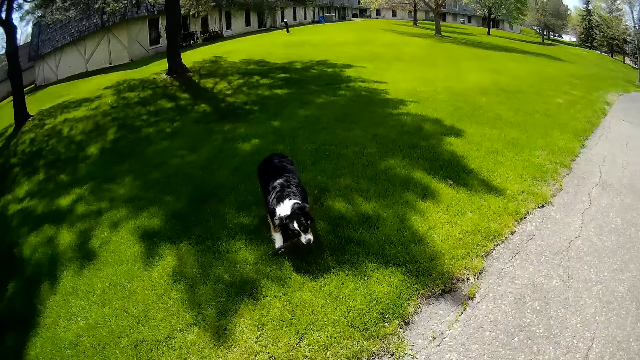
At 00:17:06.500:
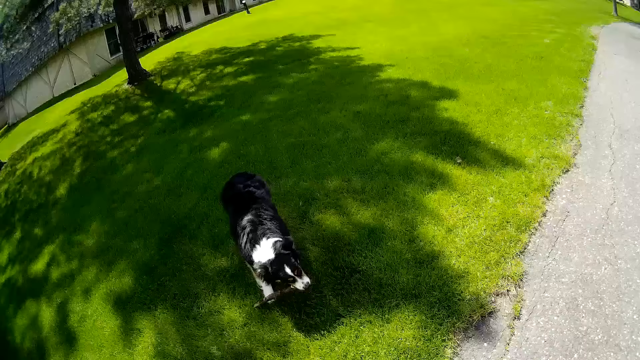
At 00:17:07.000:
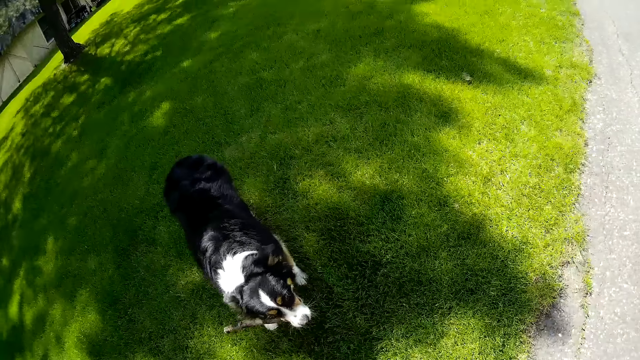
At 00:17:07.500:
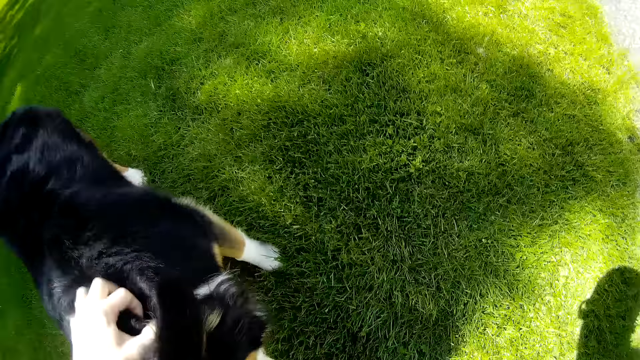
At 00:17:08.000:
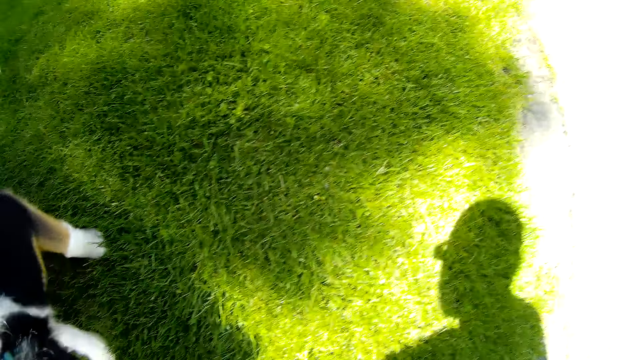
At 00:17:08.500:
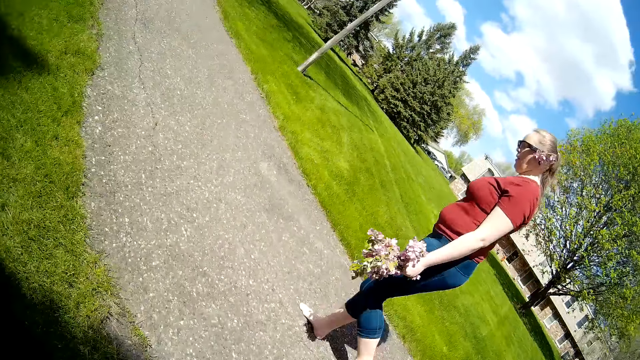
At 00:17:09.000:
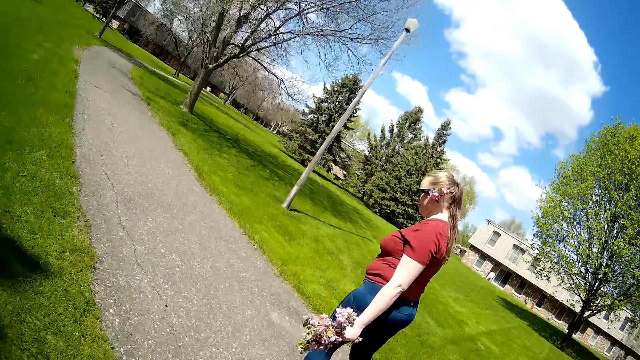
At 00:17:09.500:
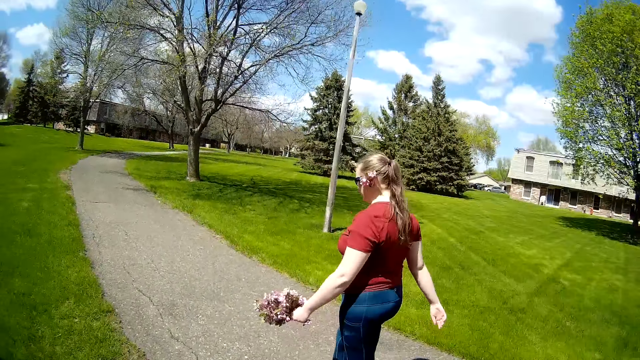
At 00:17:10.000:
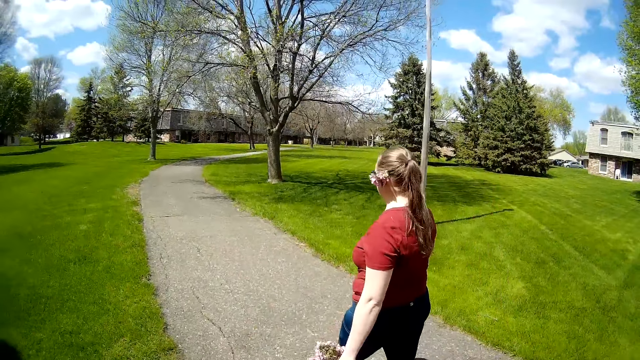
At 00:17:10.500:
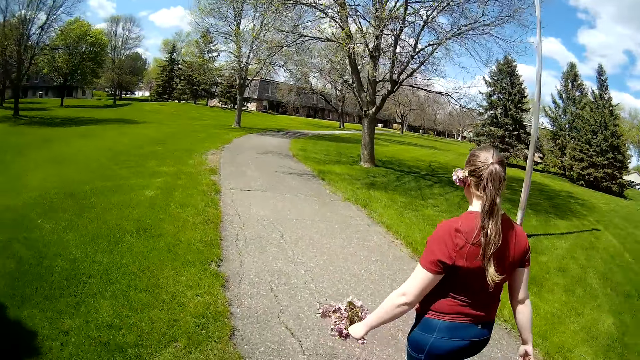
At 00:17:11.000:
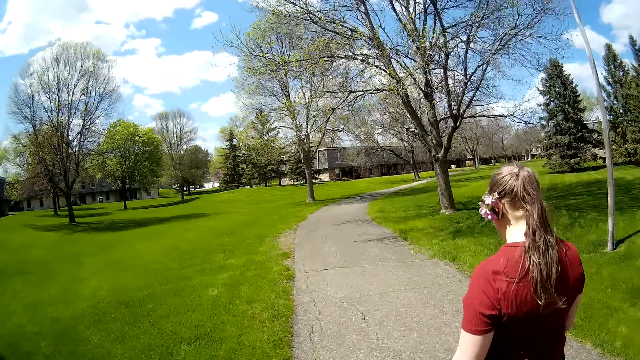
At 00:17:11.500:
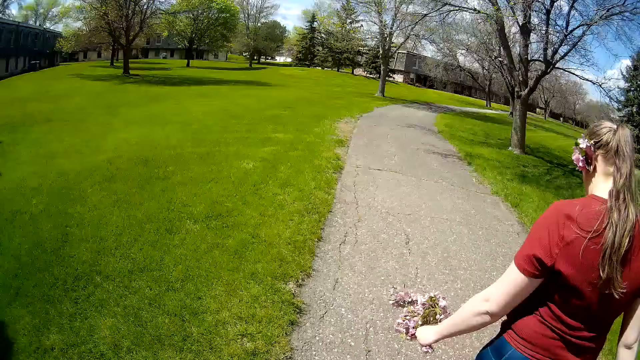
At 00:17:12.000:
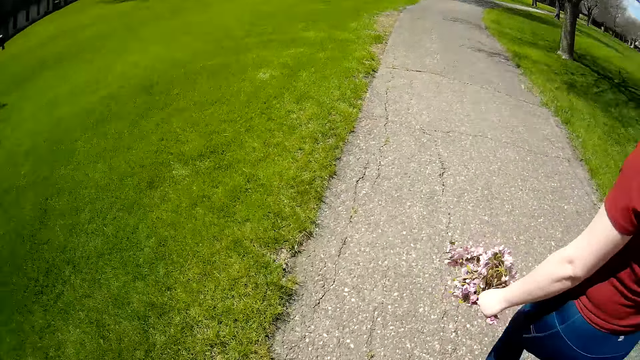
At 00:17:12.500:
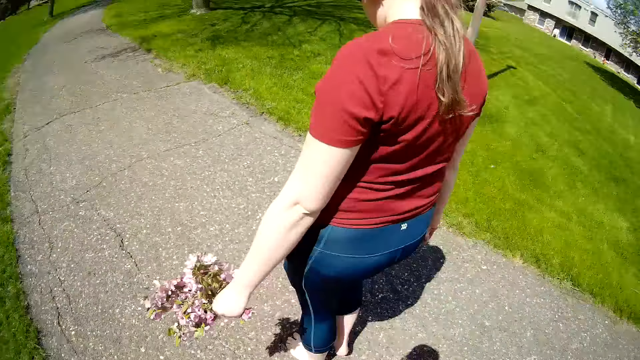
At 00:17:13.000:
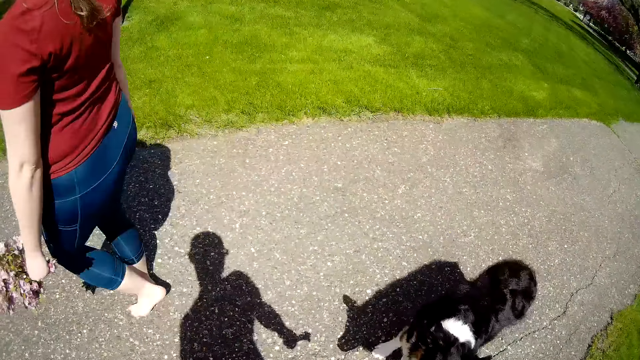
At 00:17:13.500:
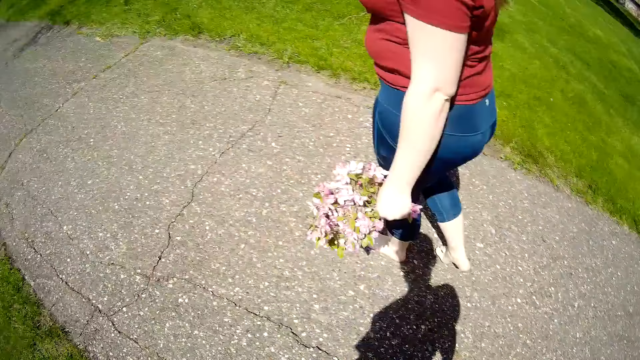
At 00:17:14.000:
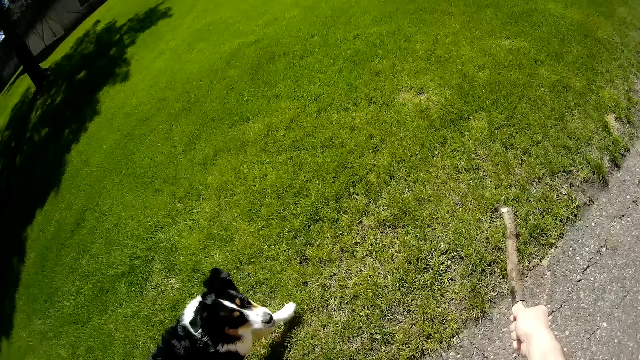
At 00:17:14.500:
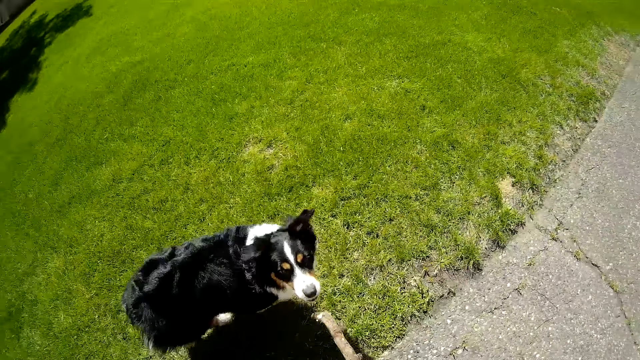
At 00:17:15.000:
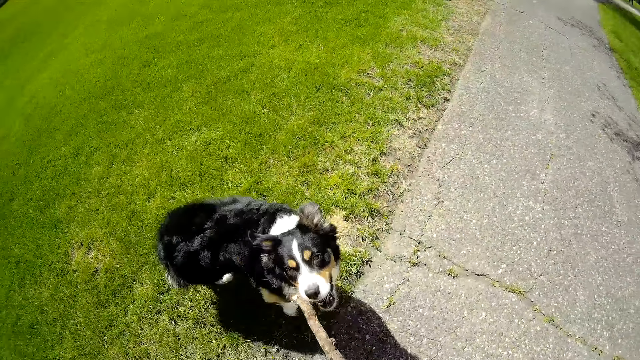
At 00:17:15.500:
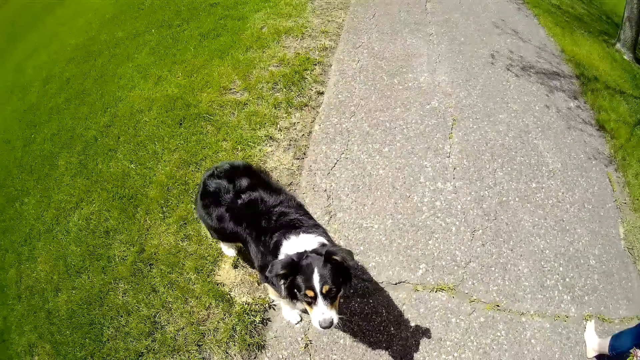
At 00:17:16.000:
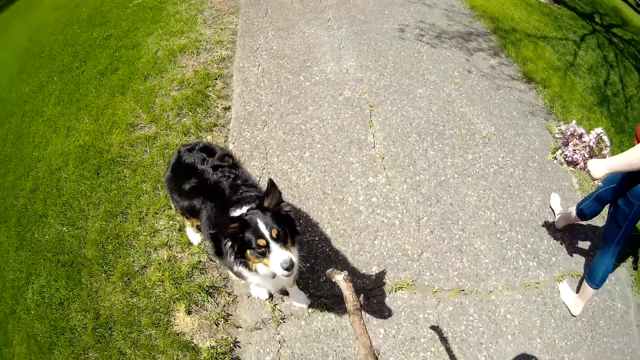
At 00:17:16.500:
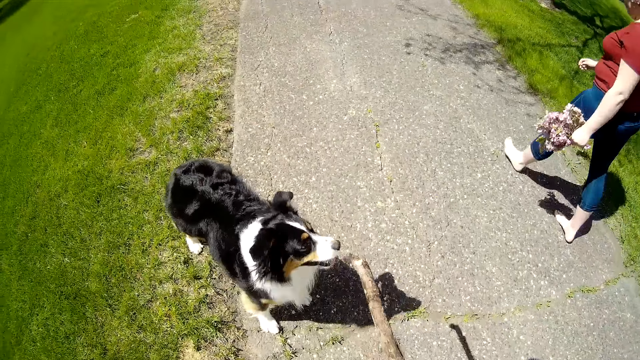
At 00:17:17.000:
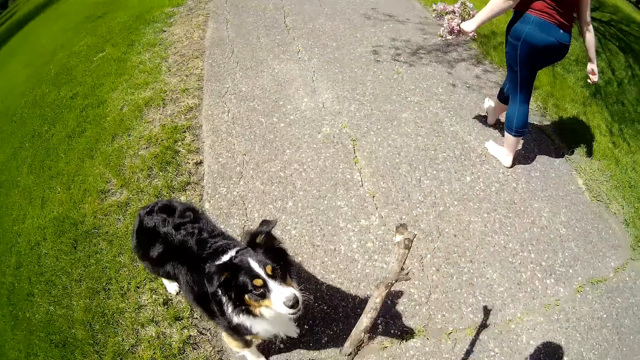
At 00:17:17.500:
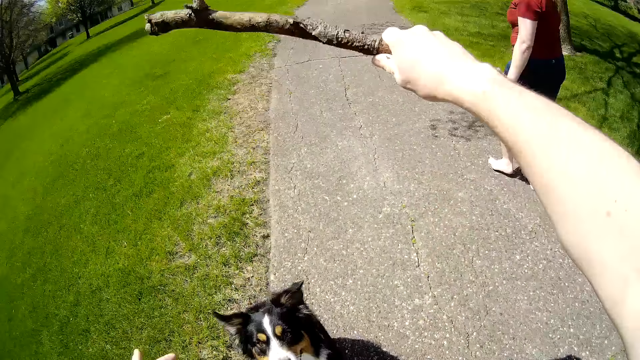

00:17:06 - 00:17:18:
The camera wearer rubs the dog on its back with his left hand. He plays with the dog. He interacts with a woman. He interacts with the dog.

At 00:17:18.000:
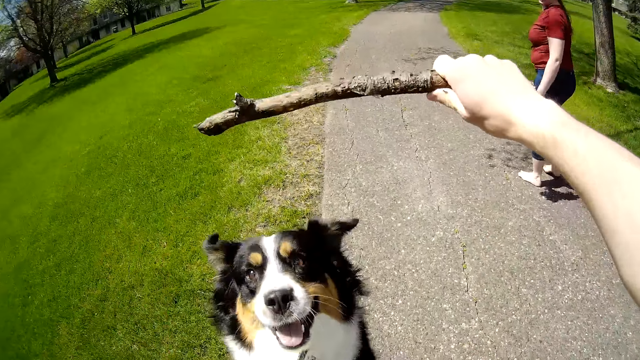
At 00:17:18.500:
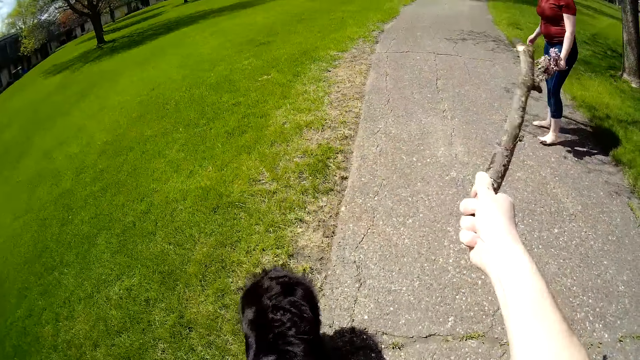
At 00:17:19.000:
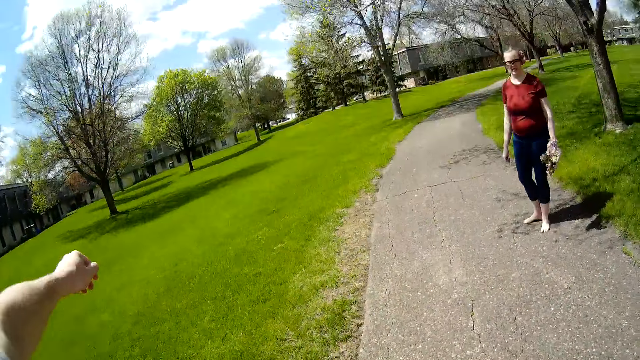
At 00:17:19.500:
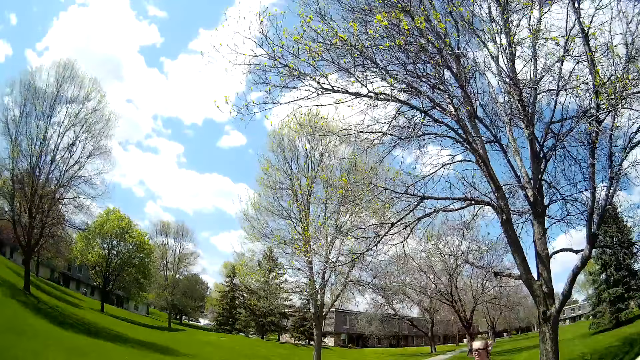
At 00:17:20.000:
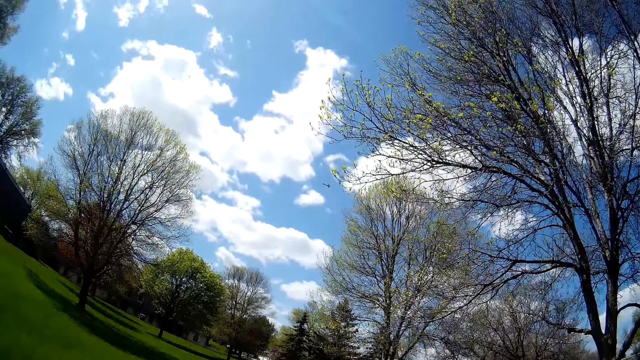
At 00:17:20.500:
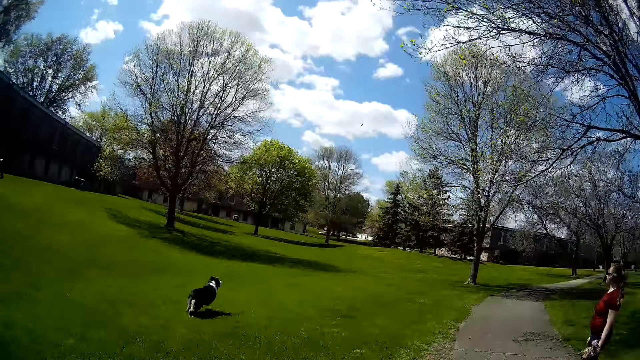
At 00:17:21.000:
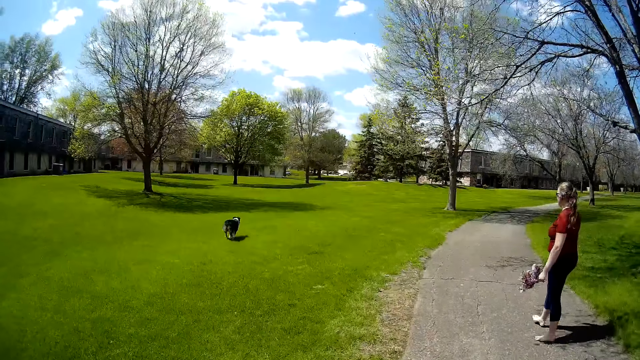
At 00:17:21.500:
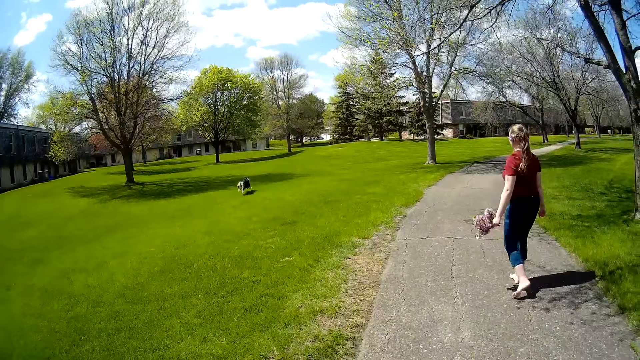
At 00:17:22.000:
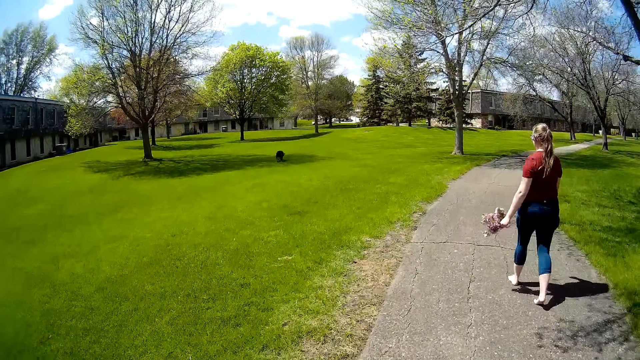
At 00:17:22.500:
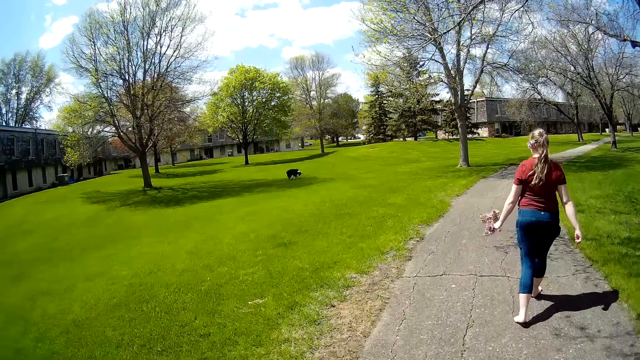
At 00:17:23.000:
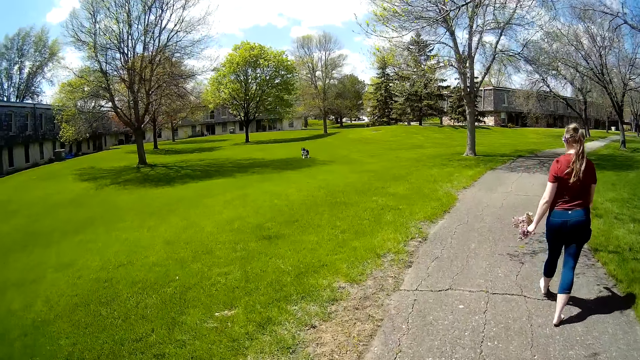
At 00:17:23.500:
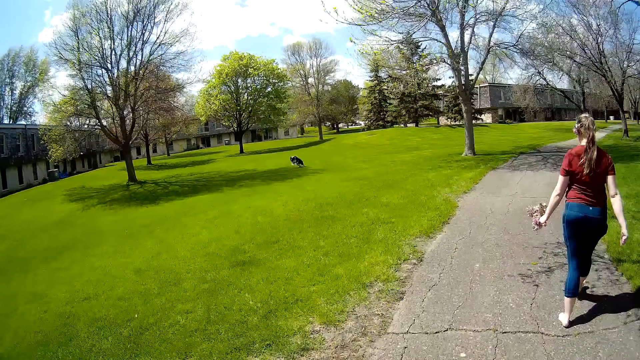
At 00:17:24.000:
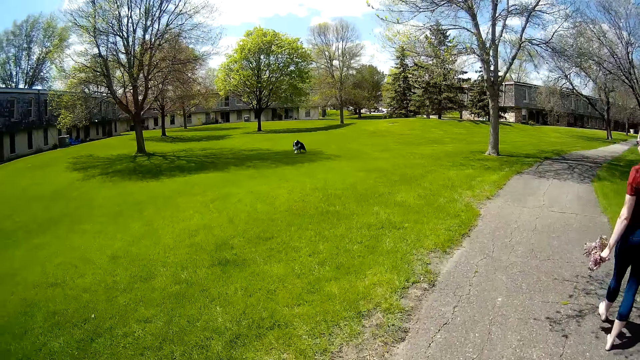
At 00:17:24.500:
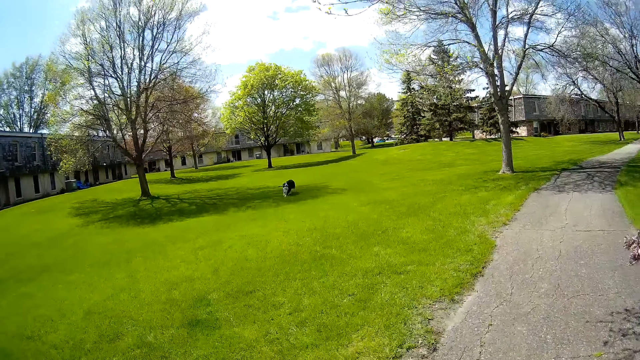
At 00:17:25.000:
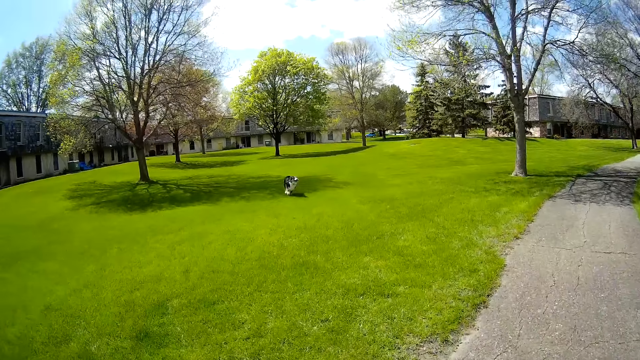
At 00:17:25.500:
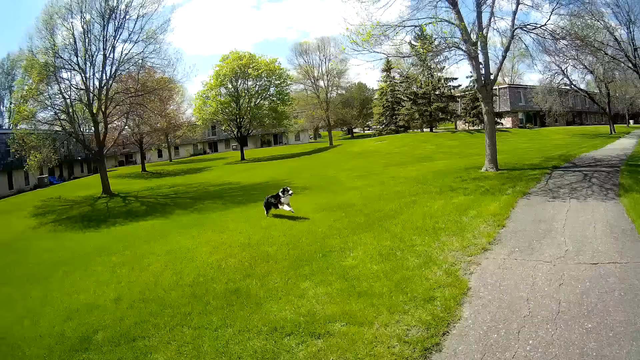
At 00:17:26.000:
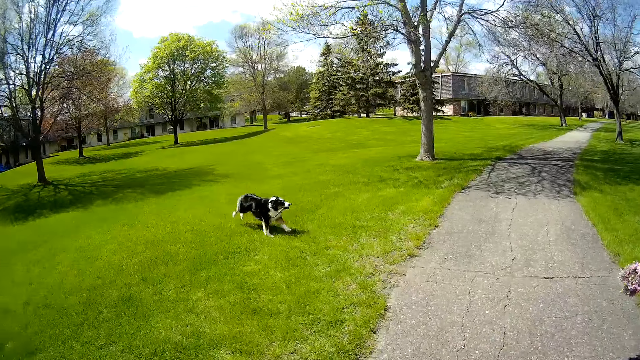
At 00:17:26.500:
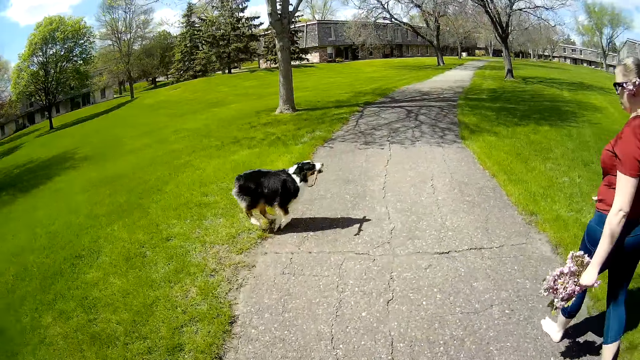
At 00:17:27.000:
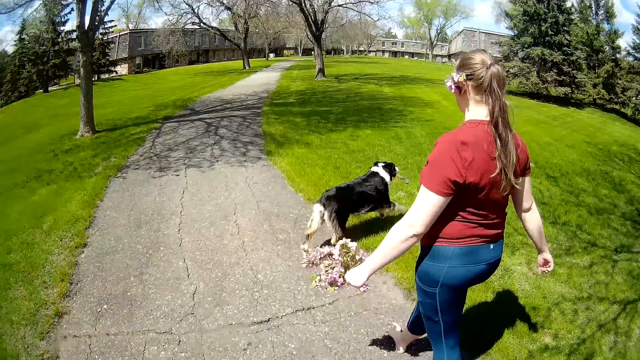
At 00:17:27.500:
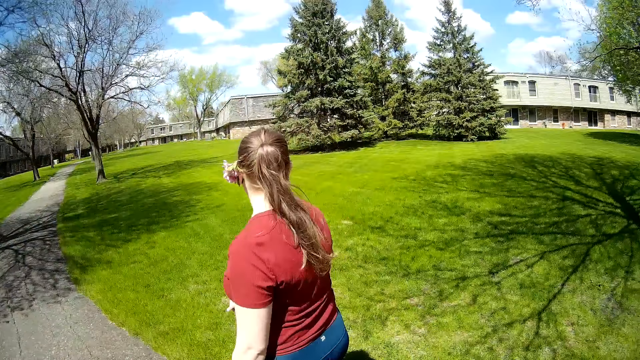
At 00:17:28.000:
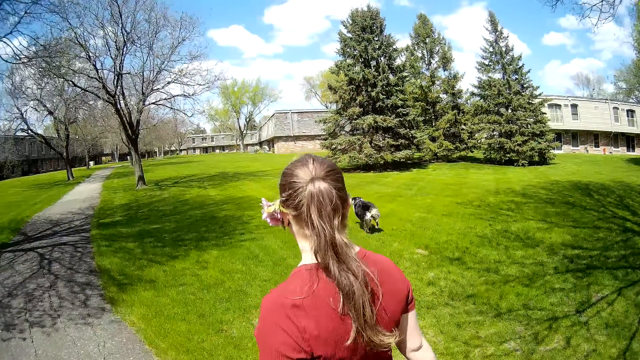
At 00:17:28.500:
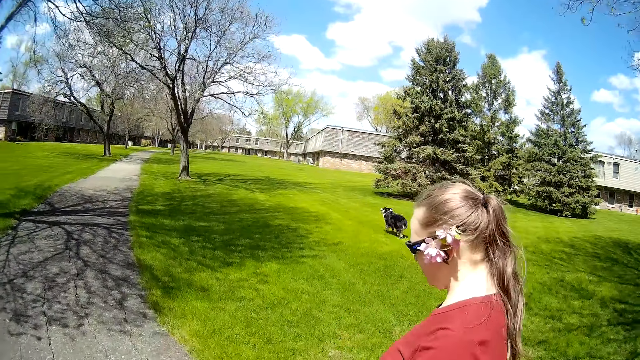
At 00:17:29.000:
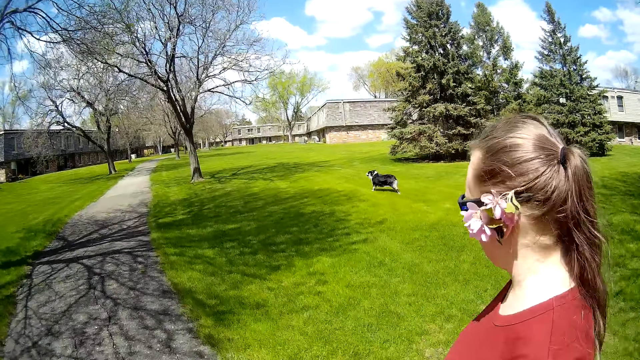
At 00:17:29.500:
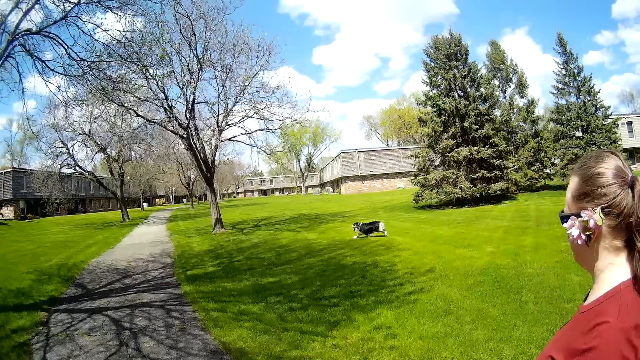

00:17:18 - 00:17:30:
The camera wearer throws the tree branch onto the lawn with his right hand. The dog runs on the lawn. The camera wearer walks around the compound. The dog picks up the tree branch from the lawn with its mouth. The dog runs on the lawn. The camera wearer interacts with the woman.
